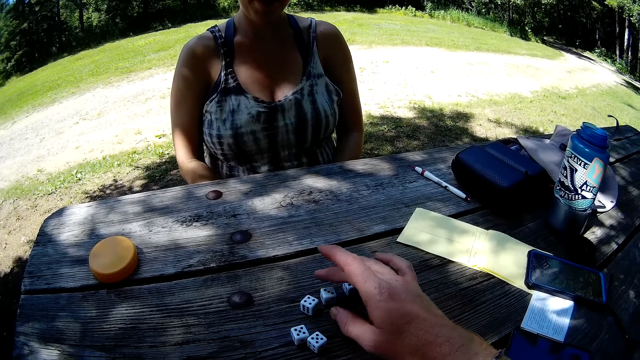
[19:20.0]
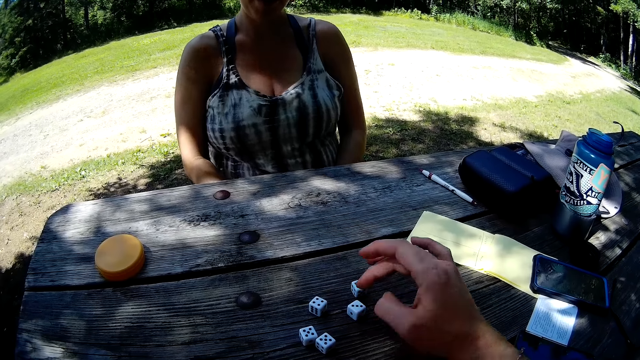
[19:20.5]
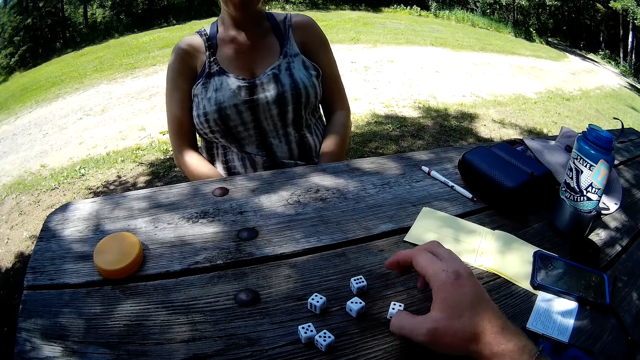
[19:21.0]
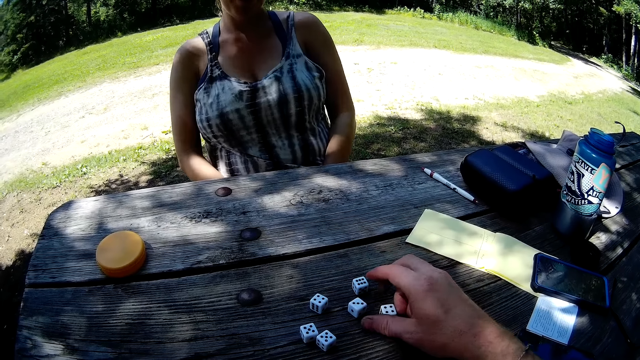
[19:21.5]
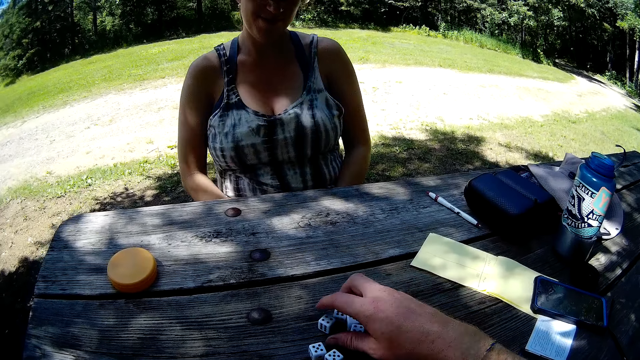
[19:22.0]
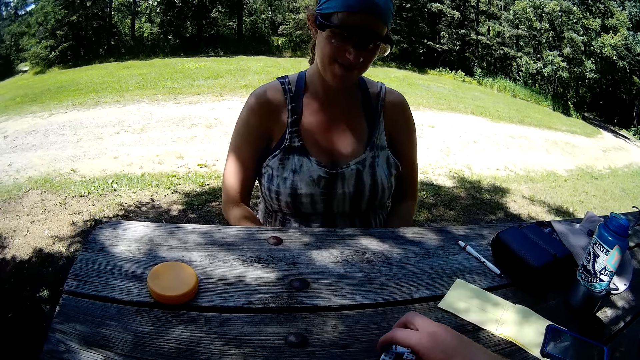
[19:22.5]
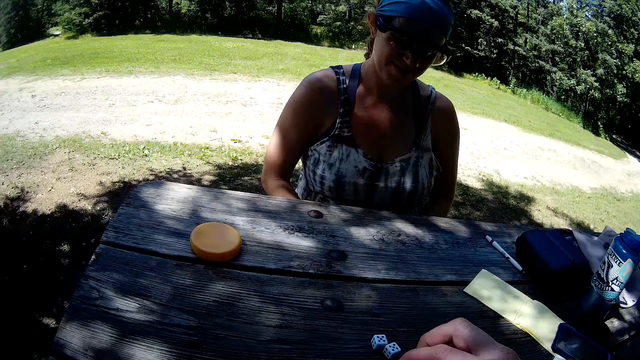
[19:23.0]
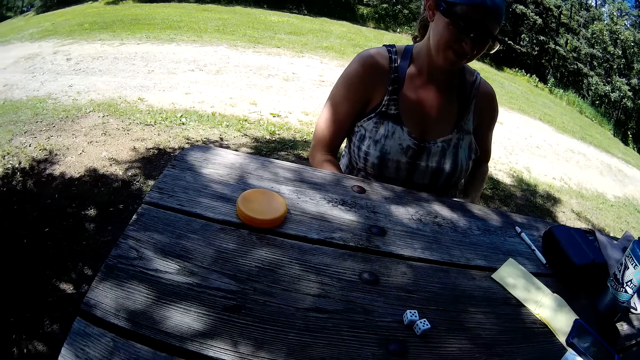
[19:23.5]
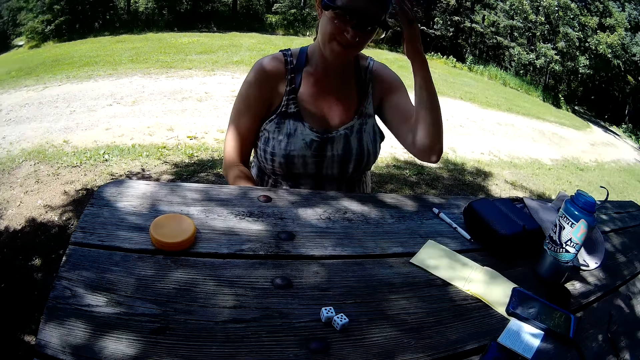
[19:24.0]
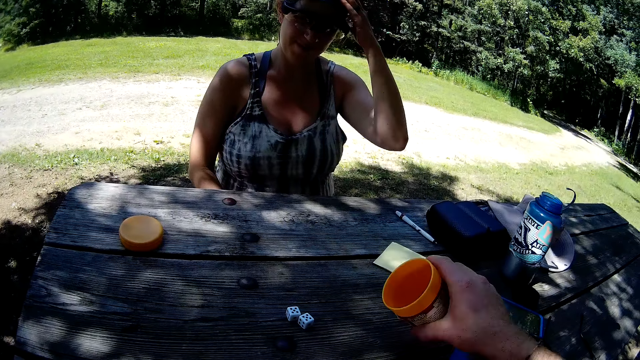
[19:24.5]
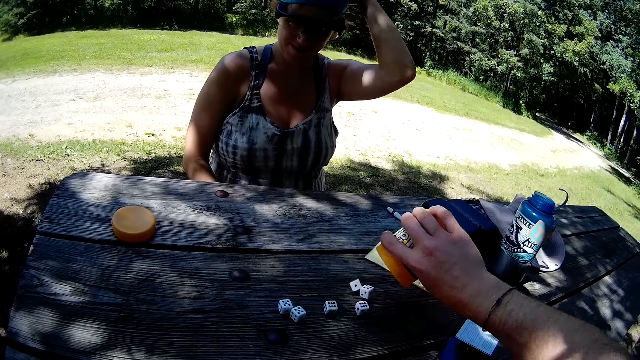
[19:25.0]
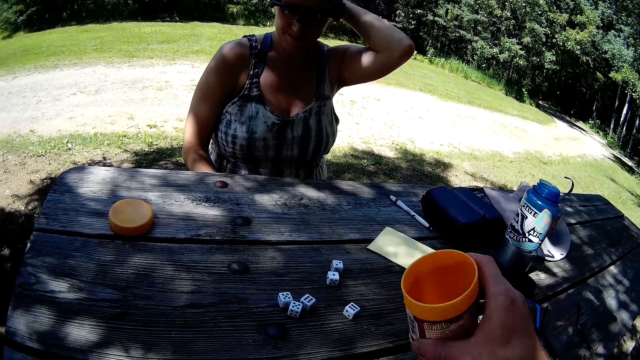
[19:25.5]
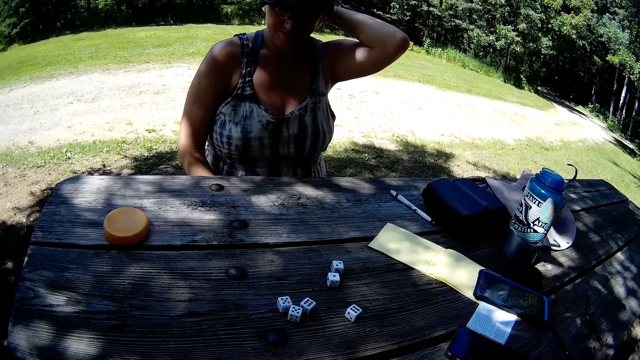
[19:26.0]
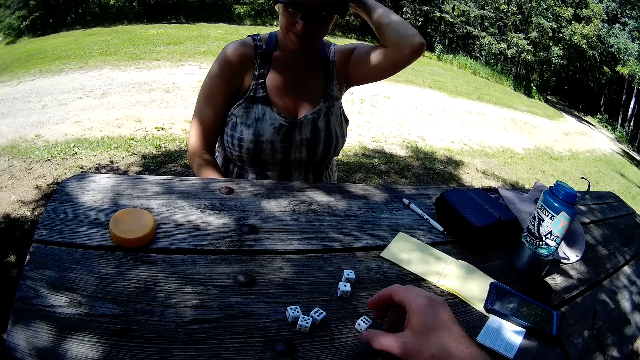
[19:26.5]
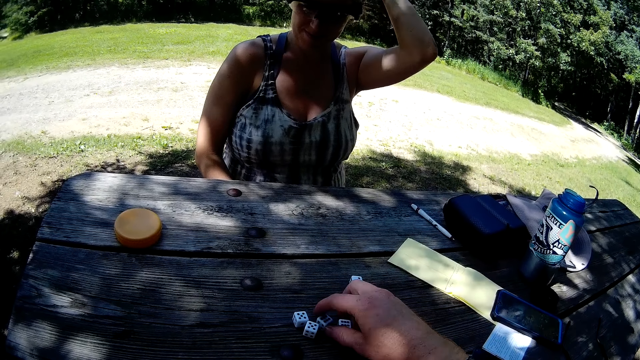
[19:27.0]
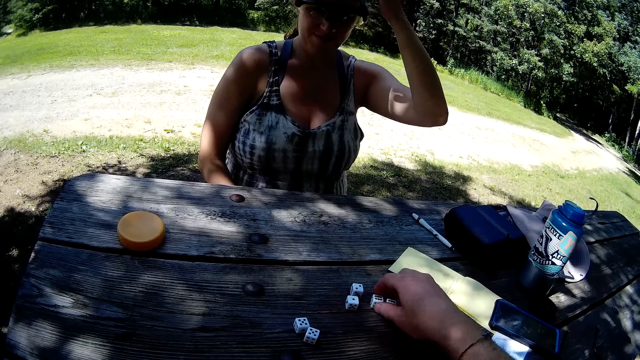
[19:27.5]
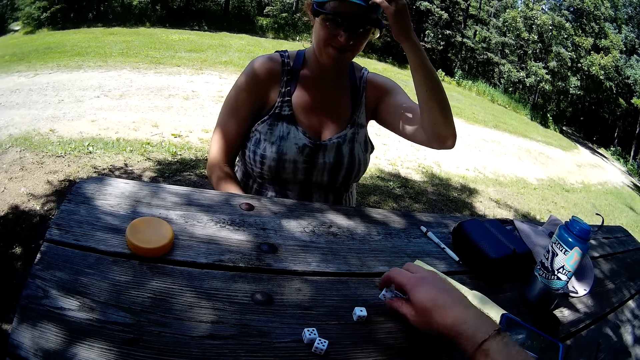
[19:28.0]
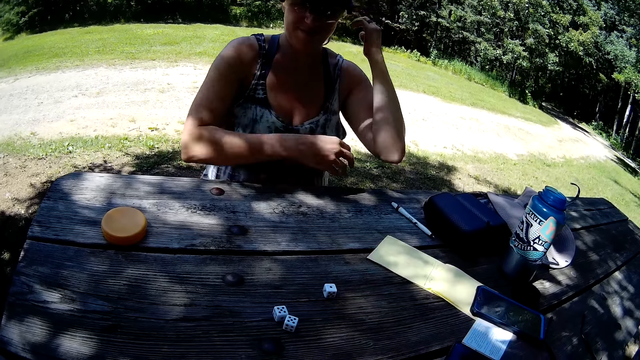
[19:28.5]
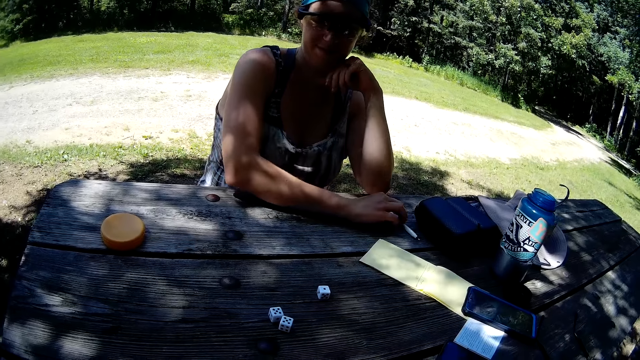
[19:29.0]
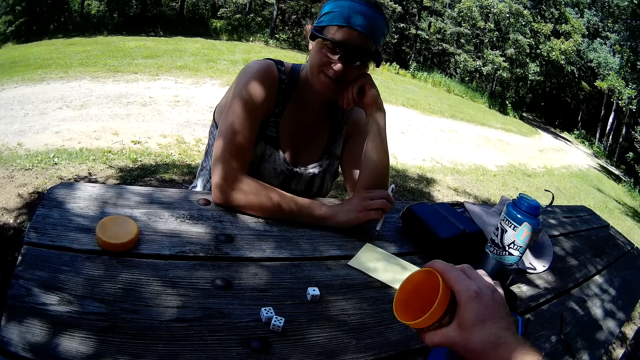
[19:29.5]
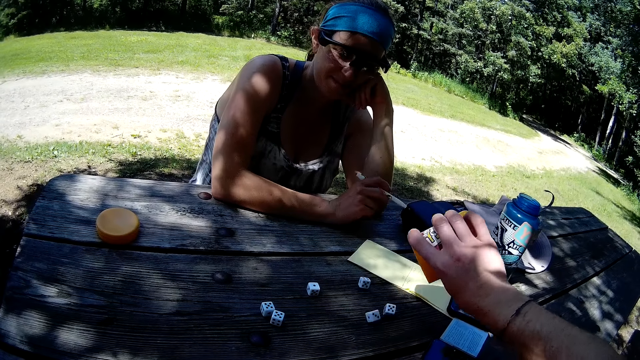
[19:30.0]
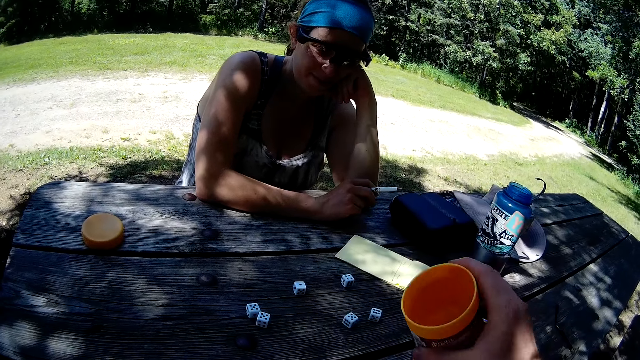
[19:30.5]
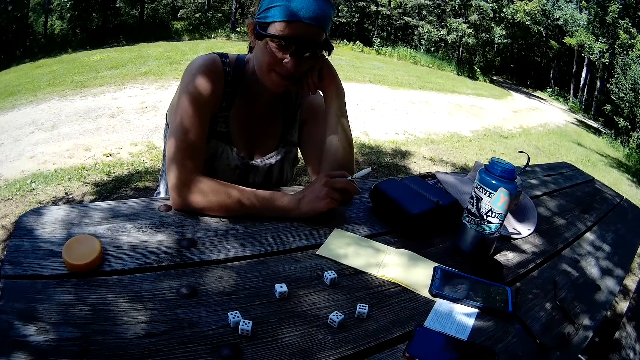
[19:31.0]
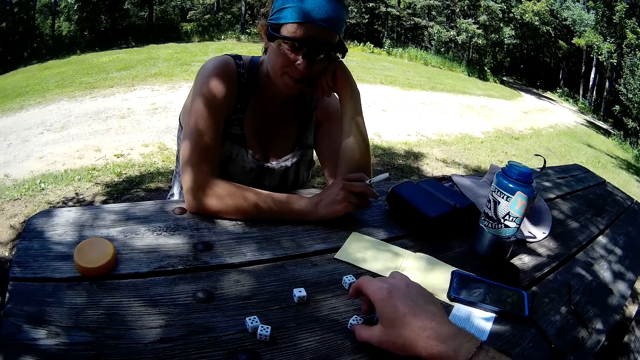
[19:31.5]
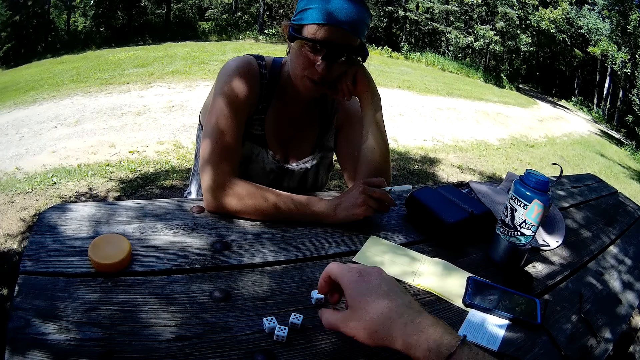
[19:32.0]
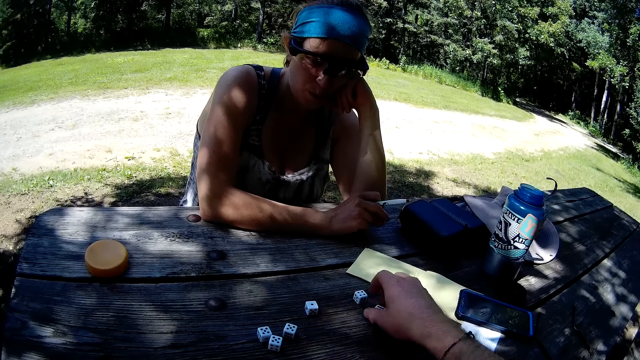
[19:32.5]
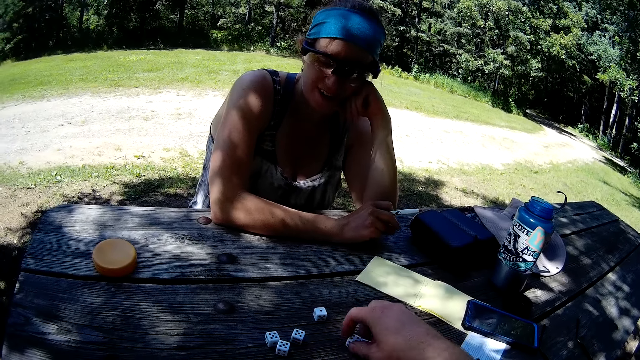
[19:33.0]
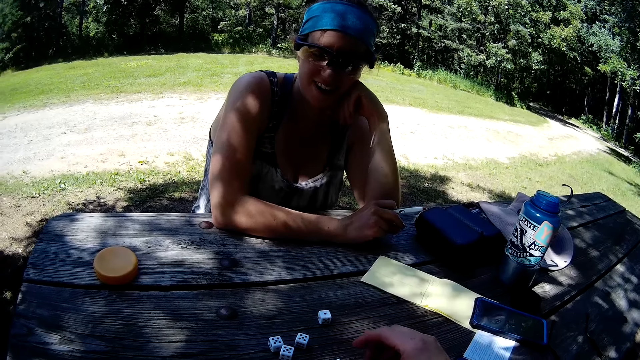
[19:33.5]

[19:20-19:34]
The camera wearer packs dominos on the table with his right hand. He puts the dominos in the container on the table. He picks up the container with his right hand. He pours dominos from the container in his right hand on the table. He puts the container on the table. He packs some dominos on the table with his right hand. He puts the dominos in the container. He picks up the container with his right hand. The lady picks up the pen on the table with her right hand. The camera wearer pours dominos from the container in his right hand on the table. He puts the container on the table. He adjusts the dominos on the table with his right hand.

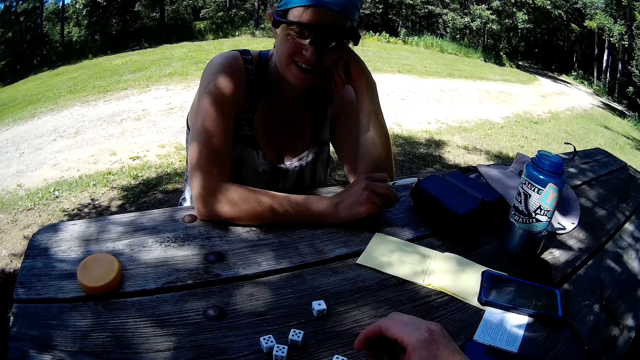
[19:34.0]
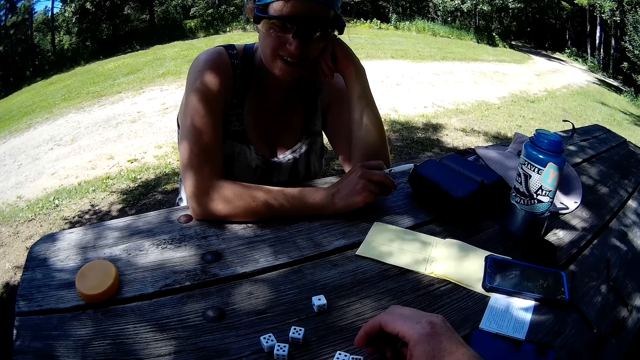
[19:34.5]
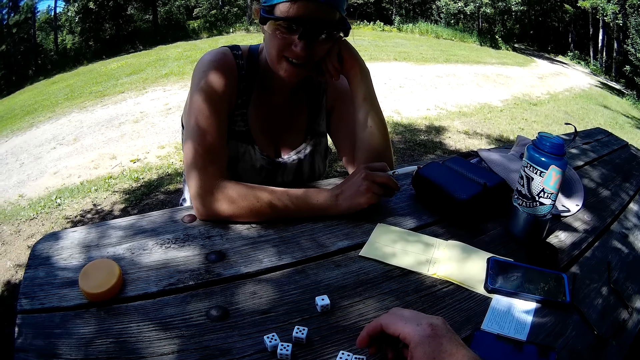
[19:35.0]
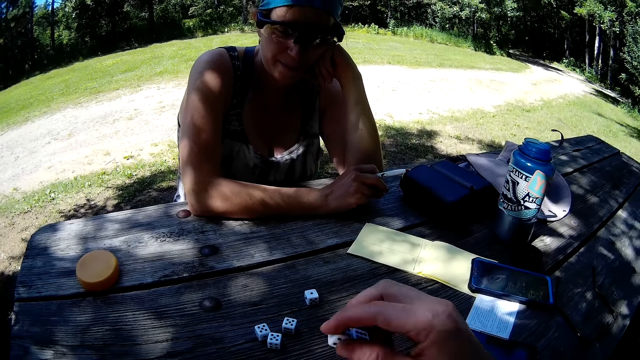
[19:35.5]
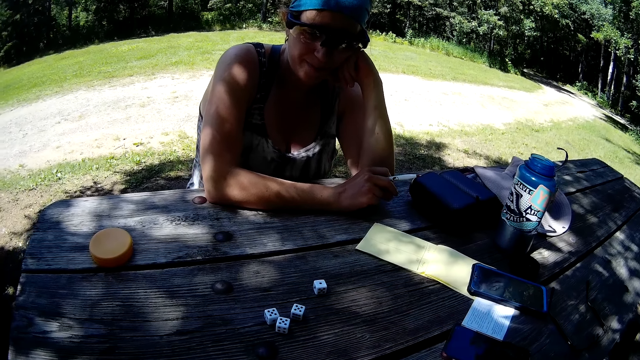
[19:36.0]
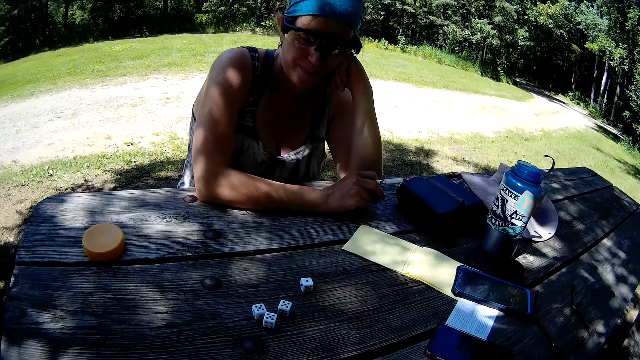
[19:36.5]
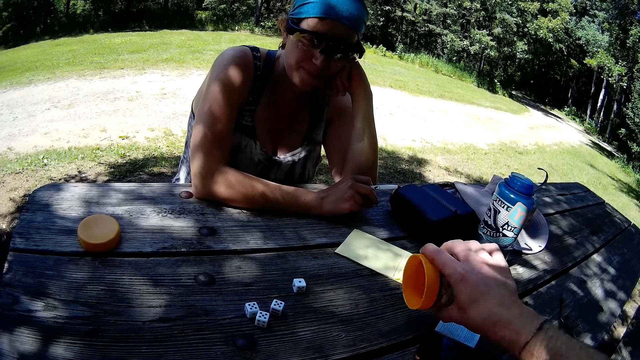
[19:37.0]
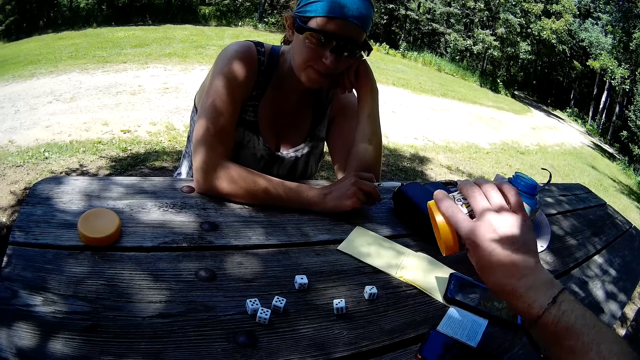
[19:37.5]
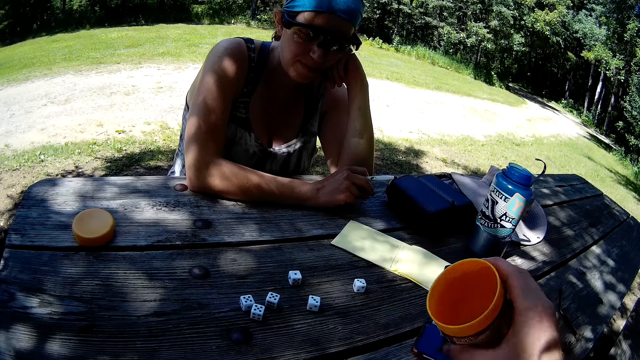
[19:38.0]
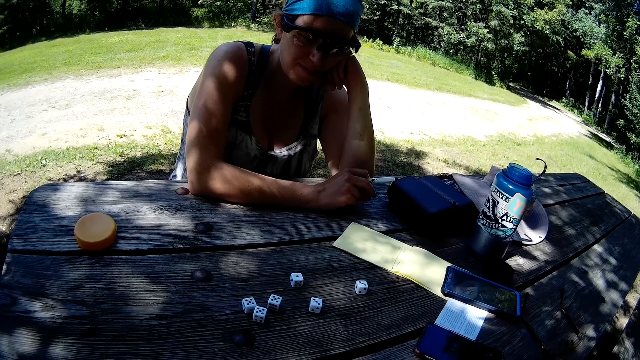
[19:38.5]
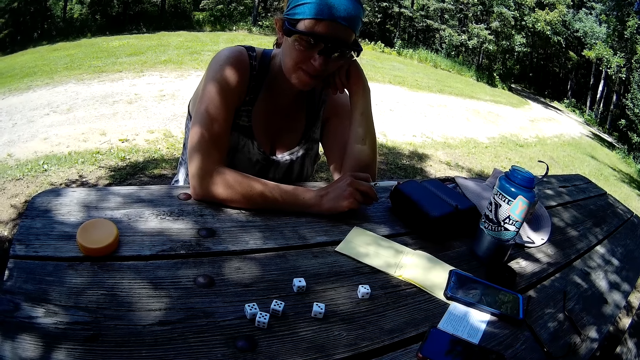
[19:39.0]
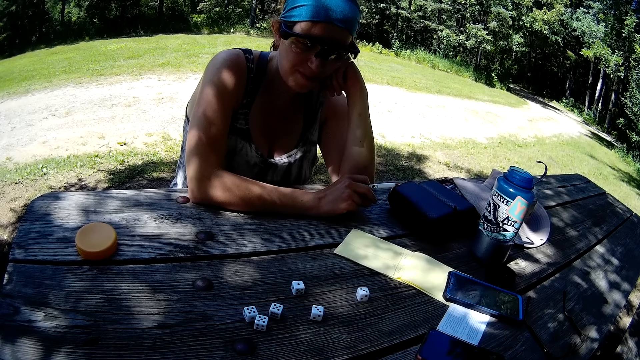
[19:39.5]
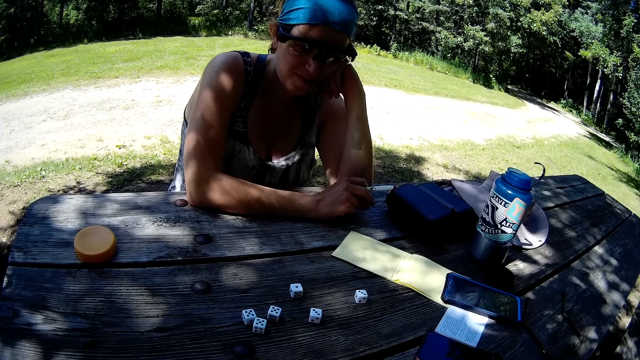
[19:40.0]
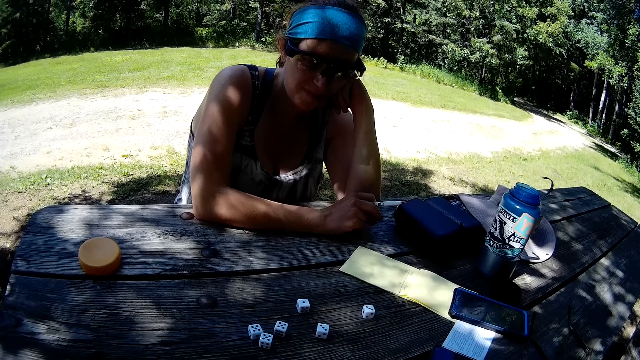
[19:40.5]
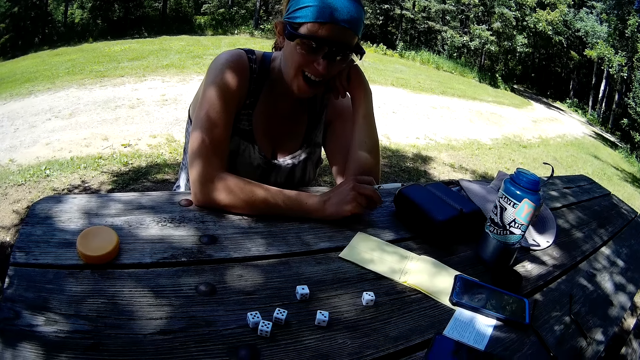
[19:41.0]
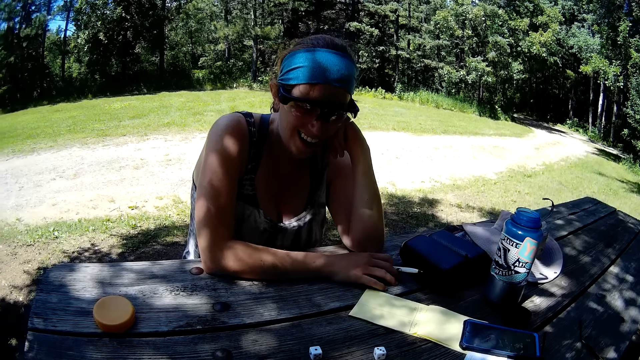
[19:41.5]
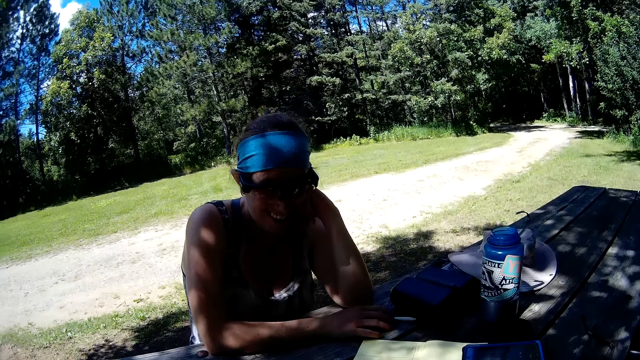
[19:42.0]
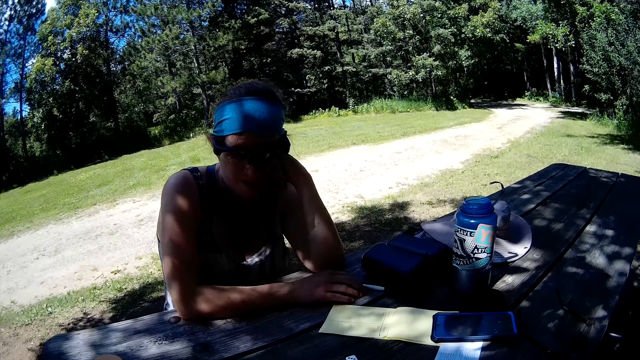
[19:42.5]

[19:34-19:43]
The camera wearer packs some dominos or dice on the table or bench with his right hand. He puts the dominos in his right hand in the container. He picks up the container with his right hand. He pours dominos from the container in his right hand on the table. He puts the container on the table. He looks at the dice on the bench. The lady interacts with the camera wearer.
